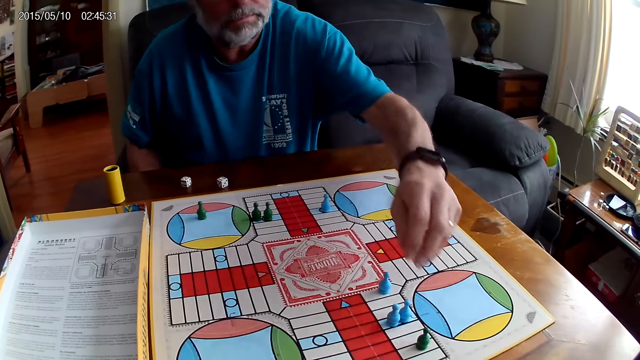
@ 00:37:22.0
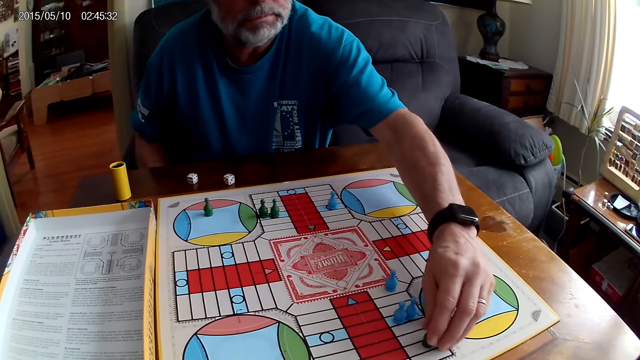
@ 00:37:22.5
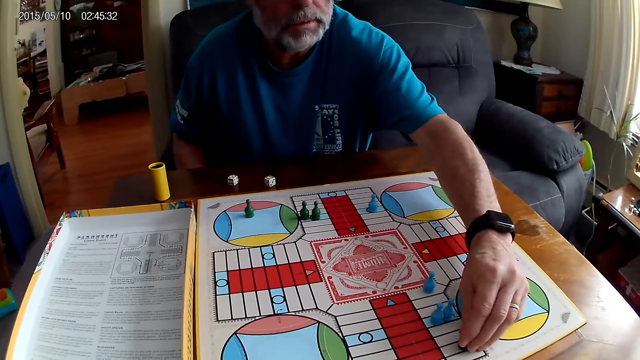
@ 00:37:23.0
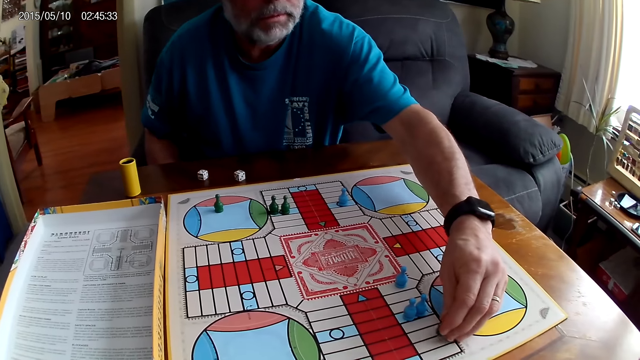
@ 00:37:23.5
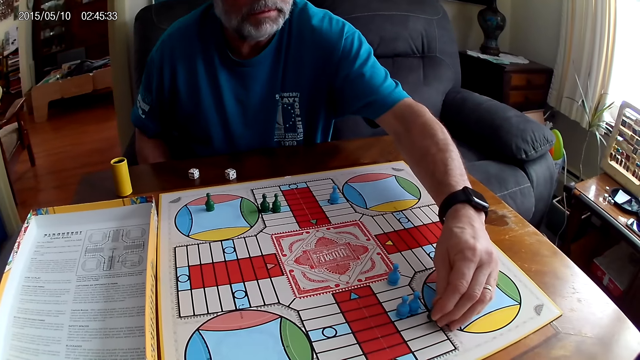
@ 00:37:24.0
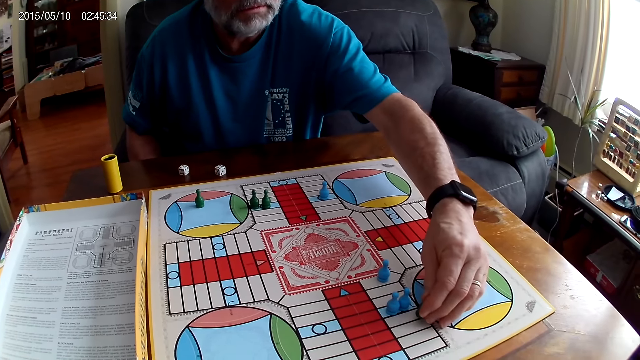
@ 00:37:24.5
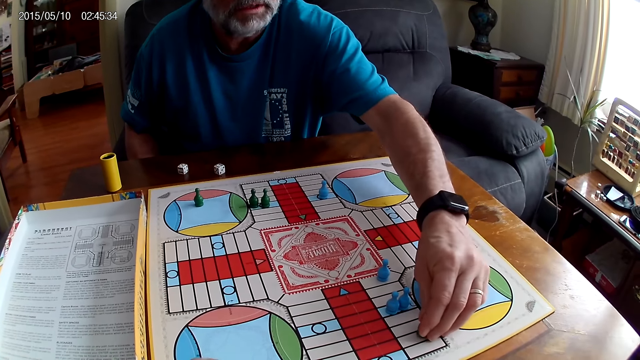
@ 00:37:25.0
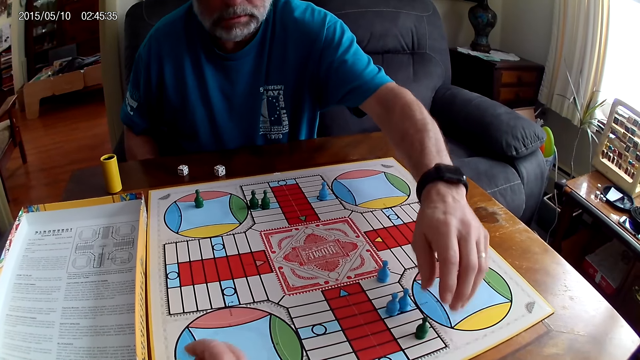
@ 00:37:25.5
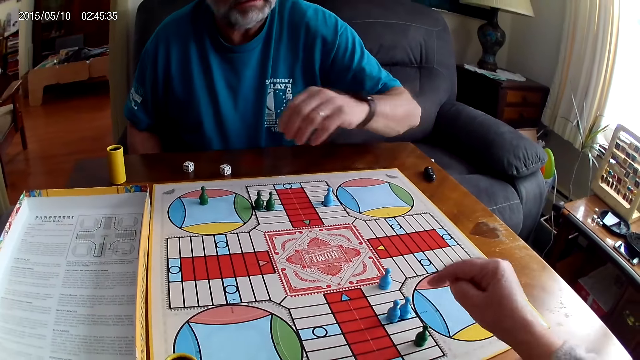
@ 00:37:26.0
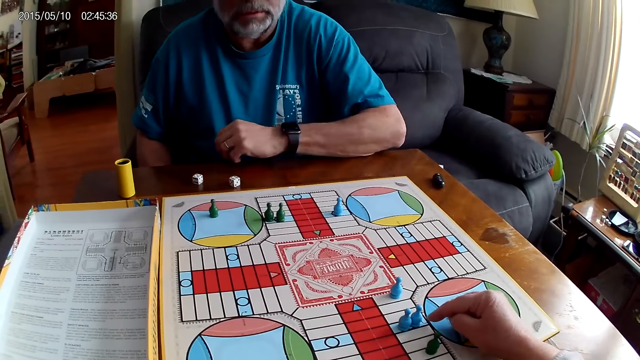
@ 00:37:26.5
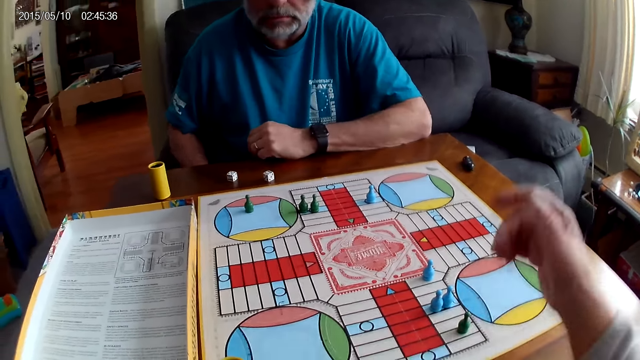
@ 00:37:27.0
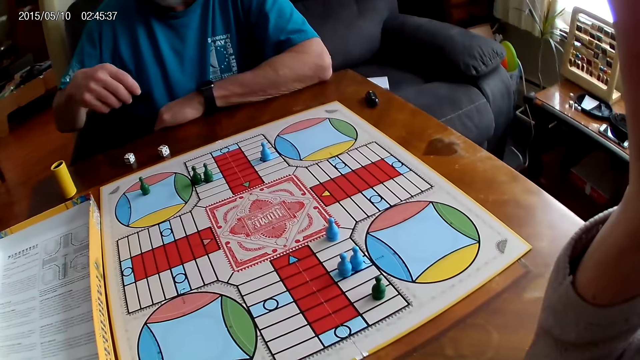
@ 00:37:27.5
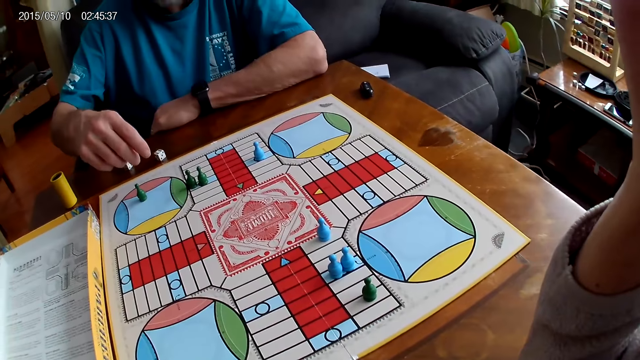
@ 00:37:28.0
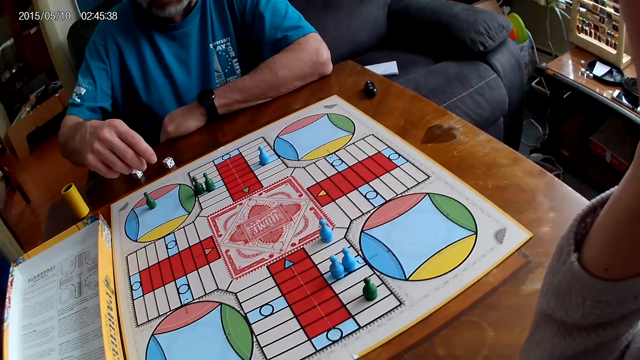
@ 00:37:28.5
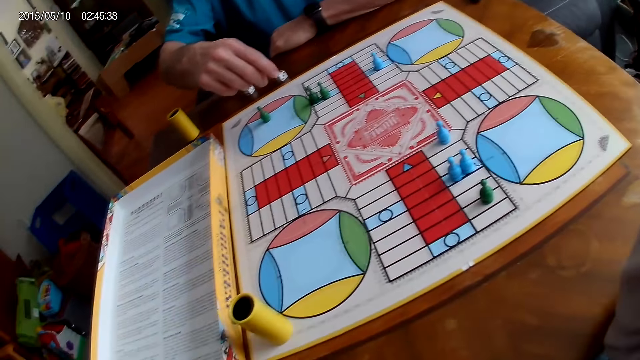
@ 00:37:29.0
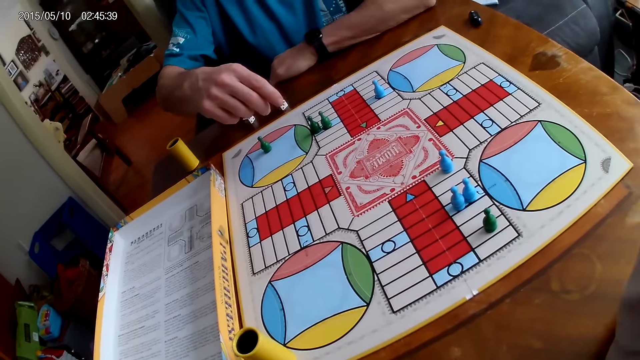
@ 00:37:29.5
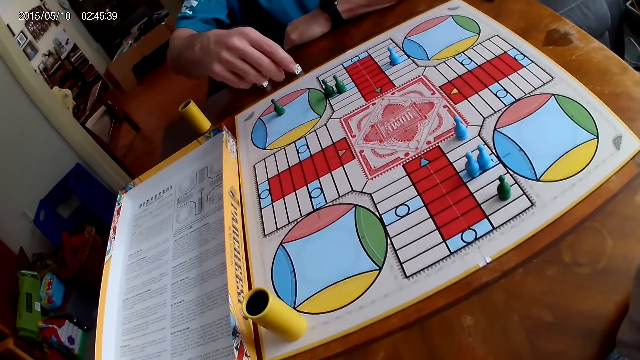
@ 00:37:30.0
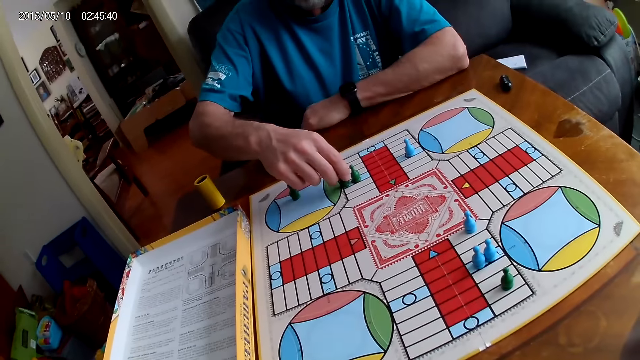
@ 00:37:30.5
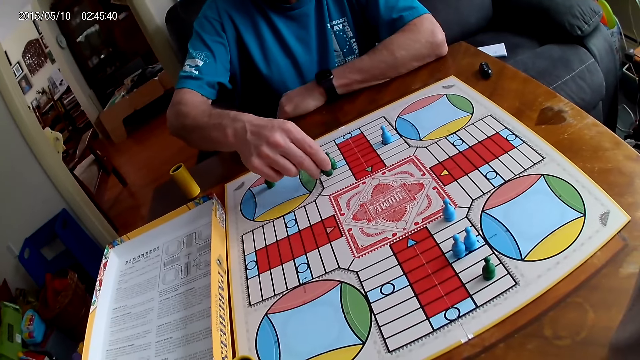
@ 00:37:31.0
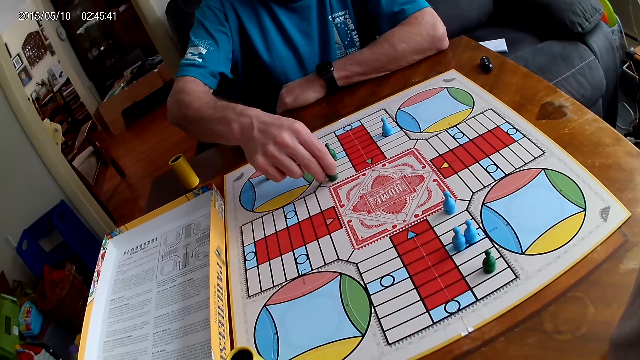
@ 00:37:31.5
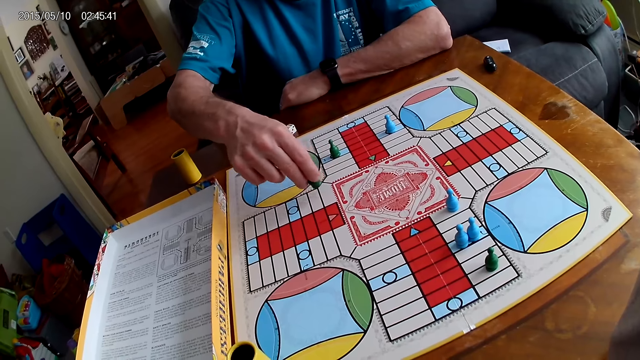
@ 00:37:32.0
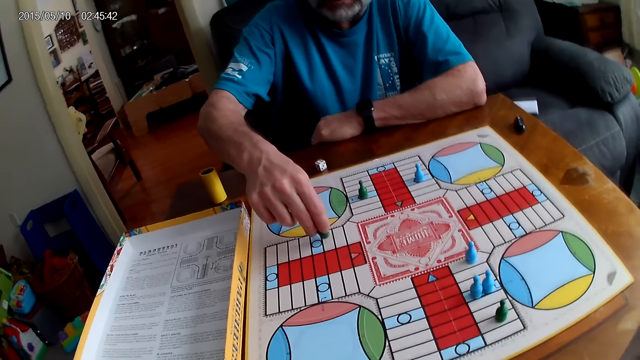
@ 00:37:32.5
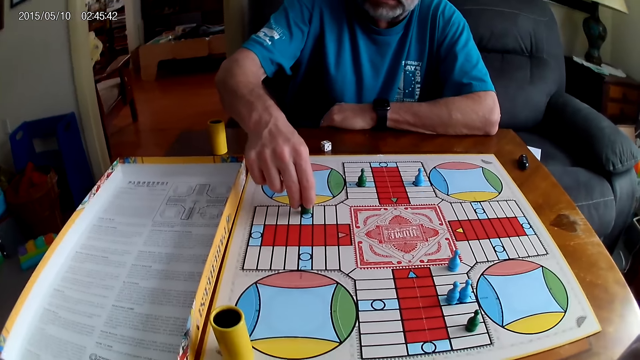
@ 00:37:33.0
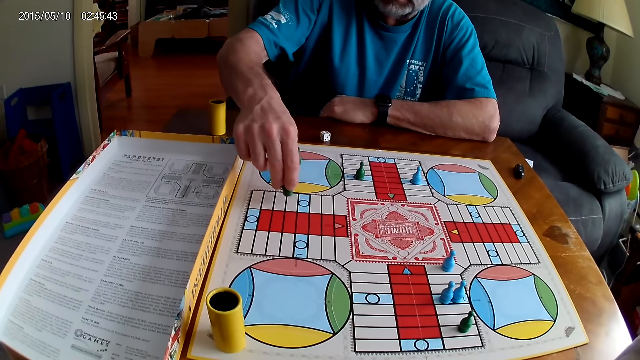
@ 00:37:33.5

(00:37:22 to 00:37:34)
A man picks a Ludo pawn, moves the Ludo pawn on the Ludo board, and places the Ludo pawn on the board. The camera wearer touches the face with the right hand. They point at the Ludo pawn and adjust the camera. The man picks the Ludo pawn and moves the Ludo pawn on the Ludo board.

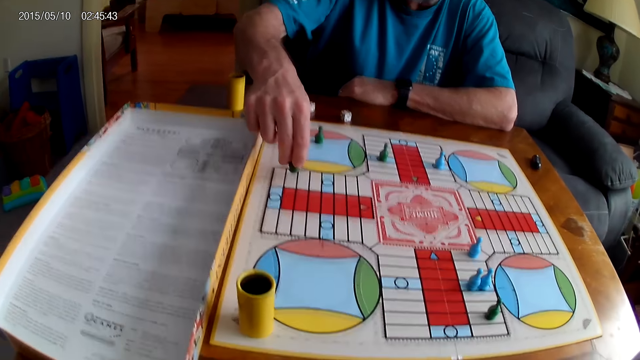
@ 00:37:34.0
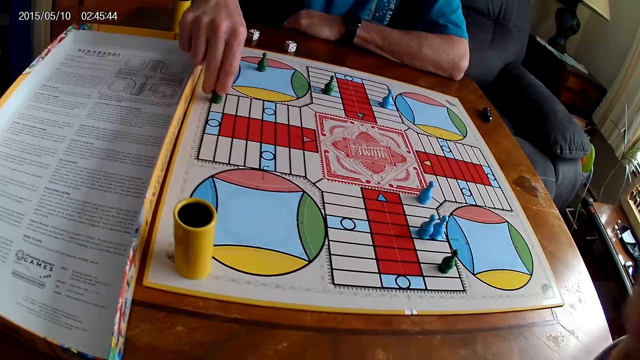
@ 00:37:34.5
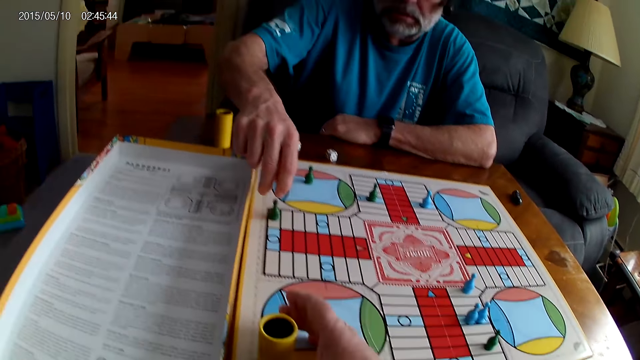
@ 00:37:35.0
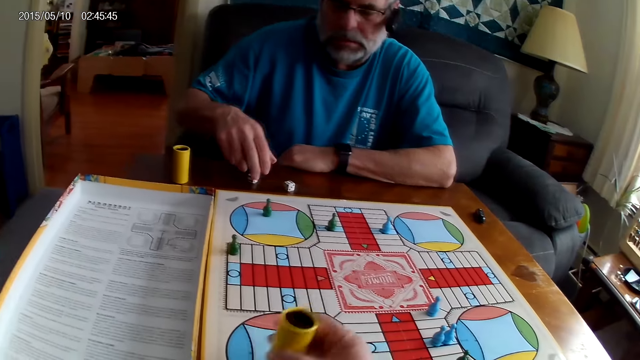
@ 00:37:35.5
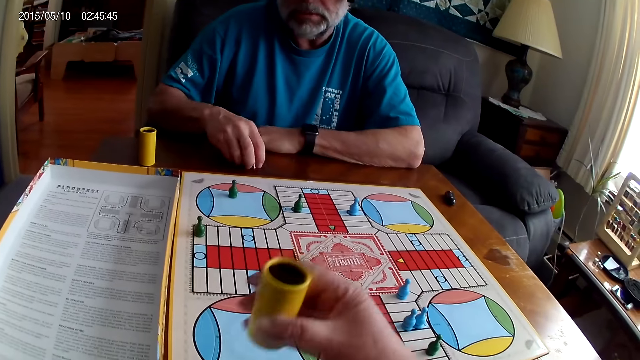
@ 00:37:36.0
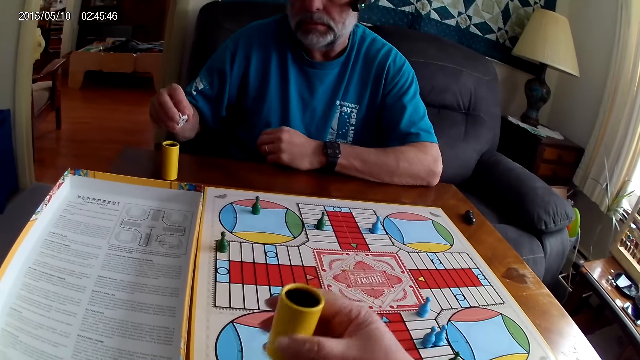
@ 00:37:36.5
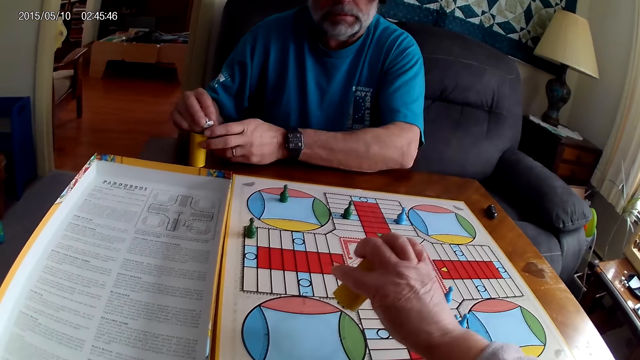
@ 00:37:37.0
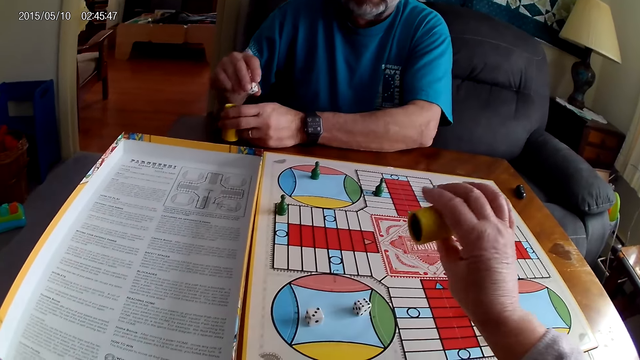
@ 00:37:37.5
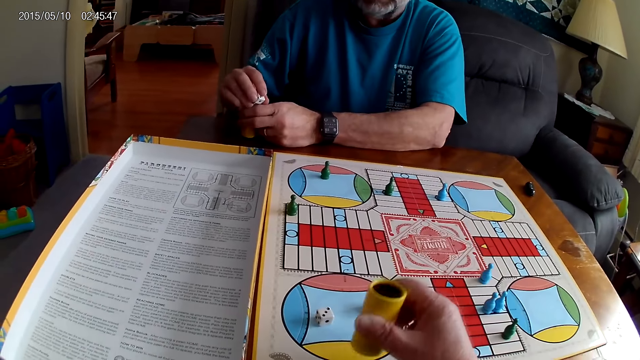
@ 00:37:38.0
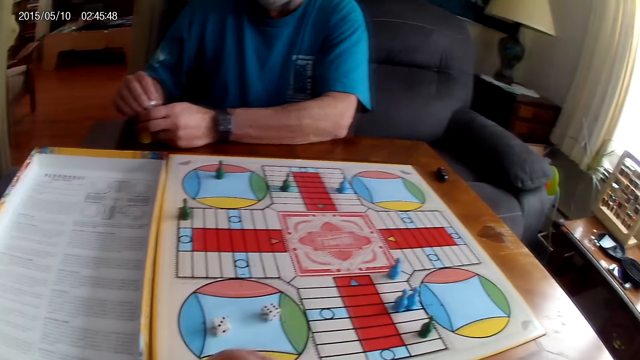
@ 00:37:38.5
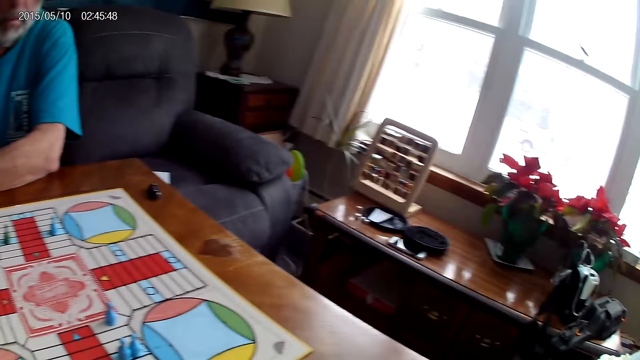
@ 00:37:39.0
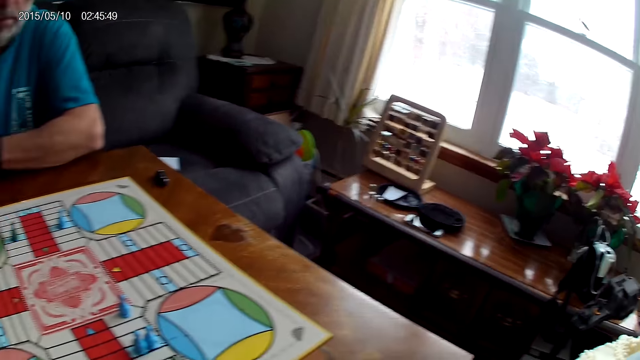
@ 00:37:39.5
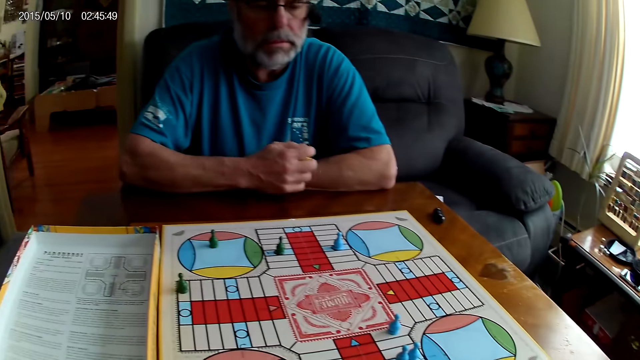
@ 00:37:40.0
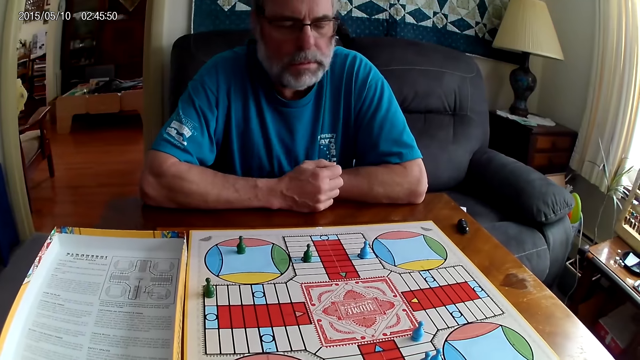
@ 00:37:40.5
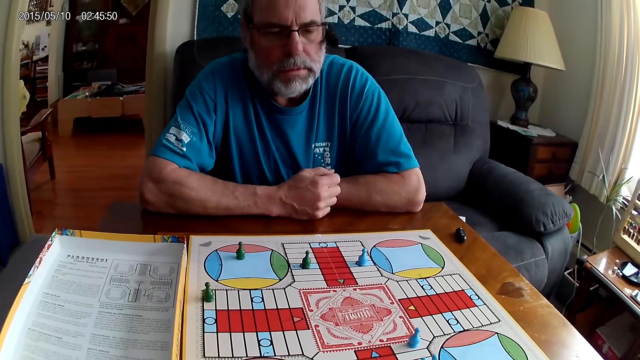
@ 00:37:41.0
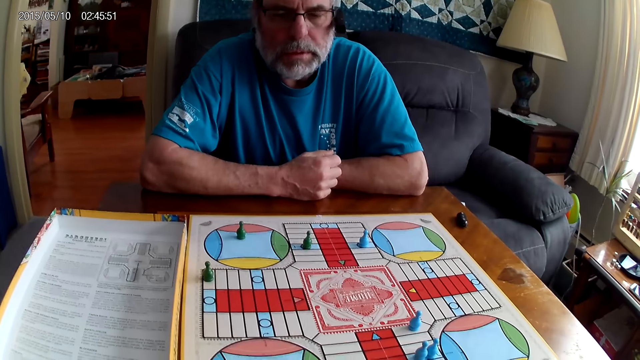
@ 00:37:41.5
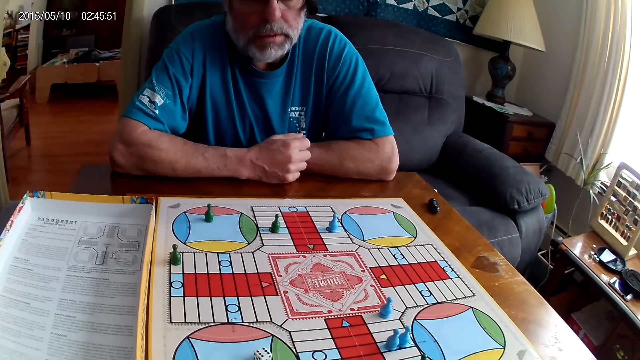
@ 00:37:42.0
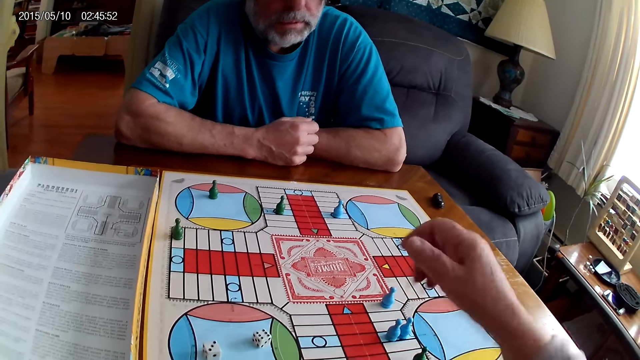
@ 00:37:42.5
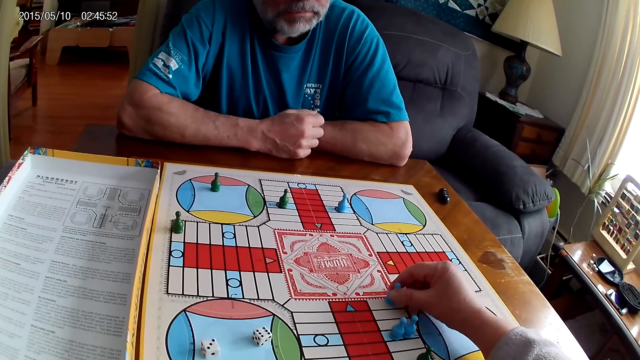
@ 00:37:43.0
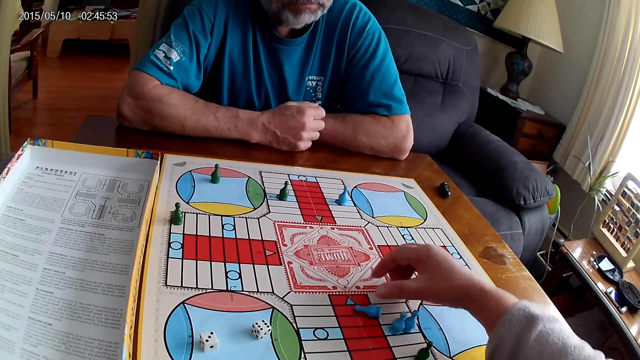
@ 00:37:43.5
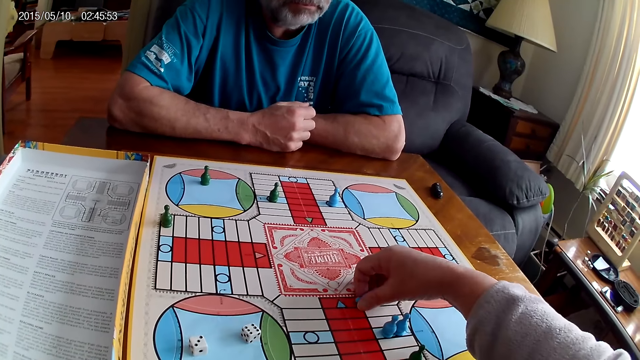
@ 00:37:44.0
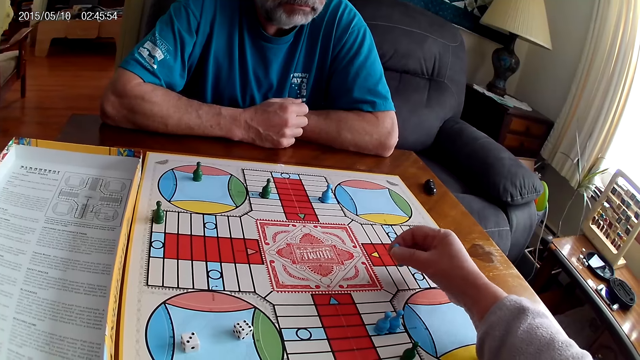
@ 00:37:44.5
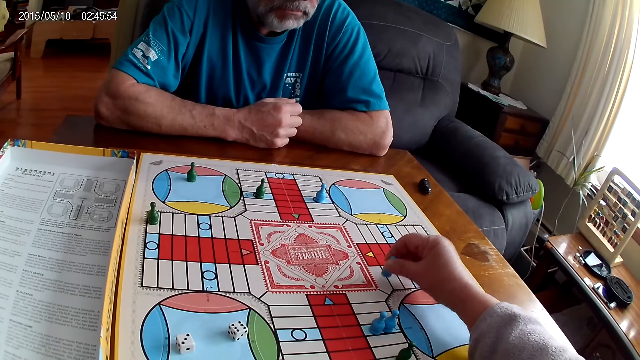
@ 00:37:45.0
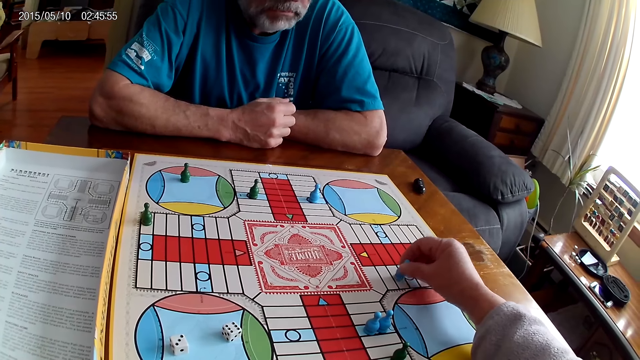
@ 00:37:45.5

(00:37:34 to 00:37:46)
The camera wearer picks up a dice shaker. A man places a Ludo pawn on the board. The camera wearer shakes the dice shaker. The man takes the dice from the Ludo board with his right hand. The camera wearer plays Ludo. They pour the dice on the board. The man puts the dice into the dice shaker. The camera wearer places the dice shaker on the board. The man holds the dice shaker and stares at the board. The camera wearer picks up a Ludo pawn and moves it on the Ludo board.
